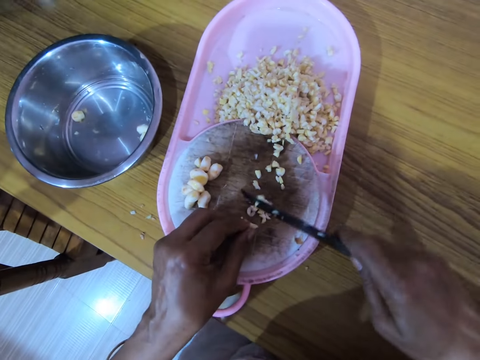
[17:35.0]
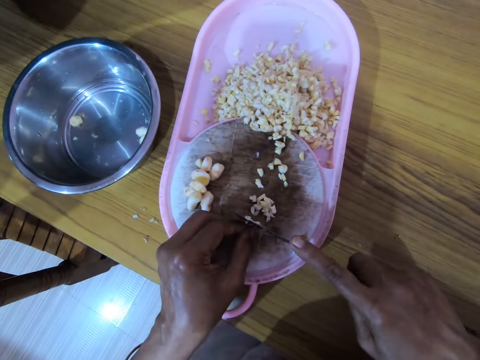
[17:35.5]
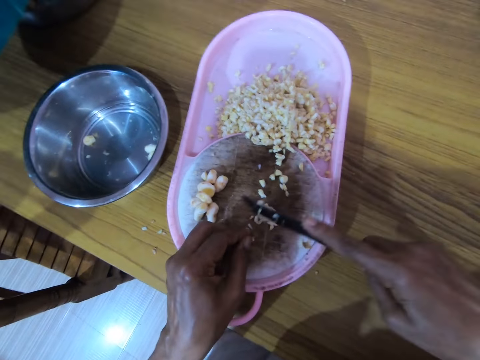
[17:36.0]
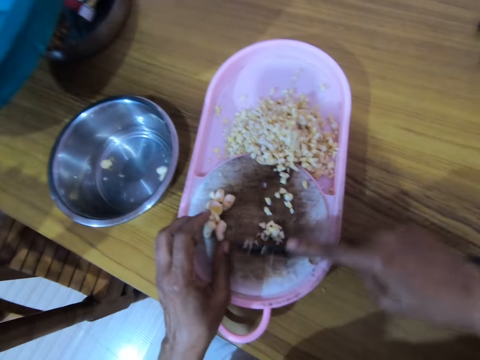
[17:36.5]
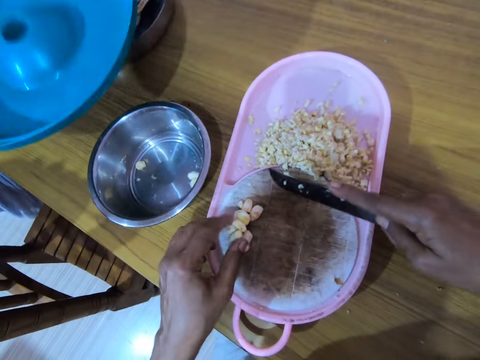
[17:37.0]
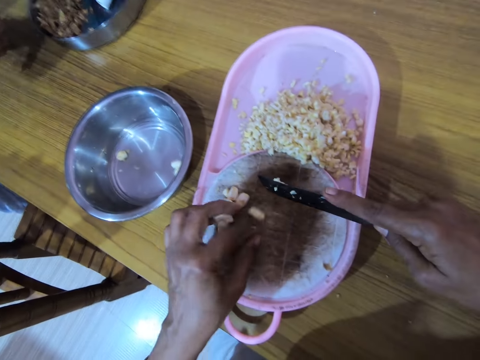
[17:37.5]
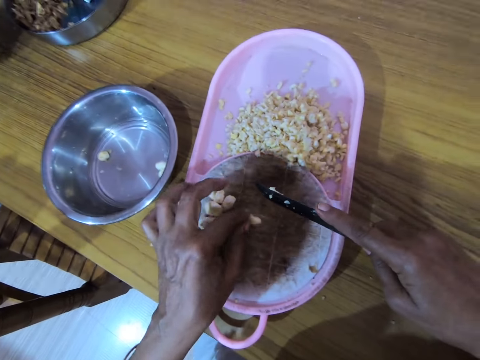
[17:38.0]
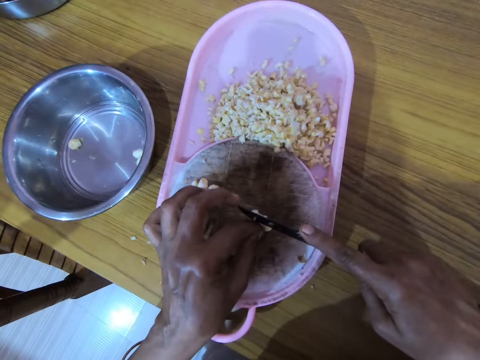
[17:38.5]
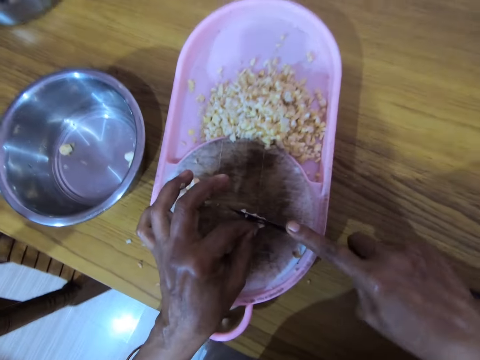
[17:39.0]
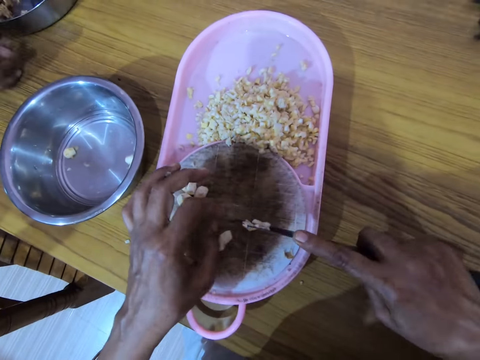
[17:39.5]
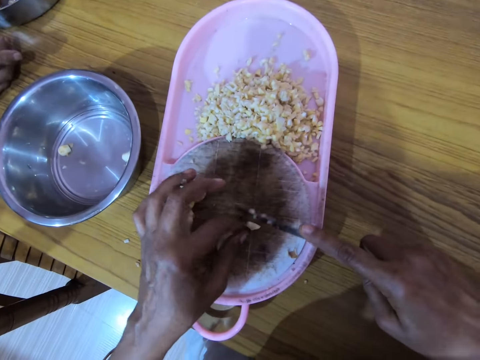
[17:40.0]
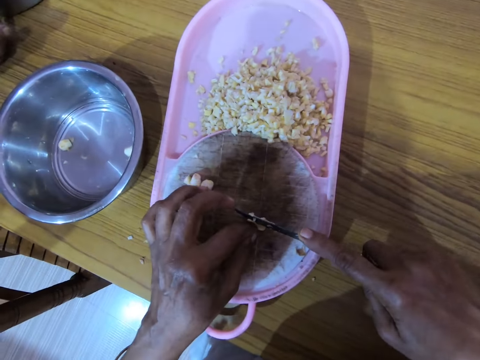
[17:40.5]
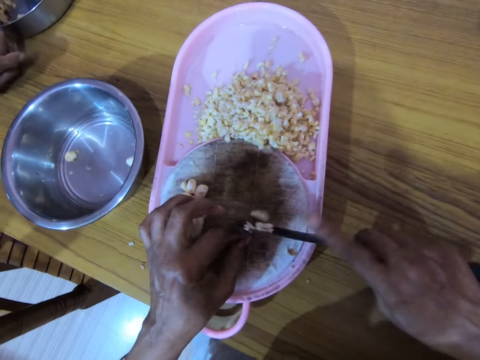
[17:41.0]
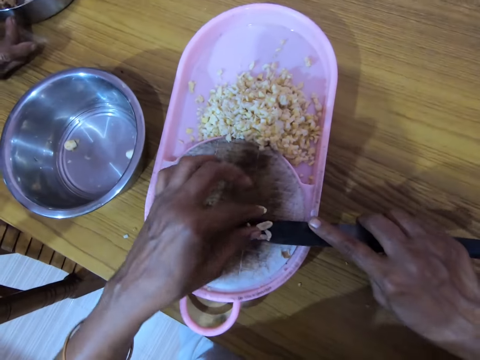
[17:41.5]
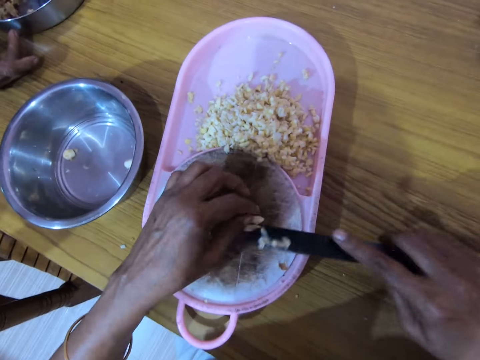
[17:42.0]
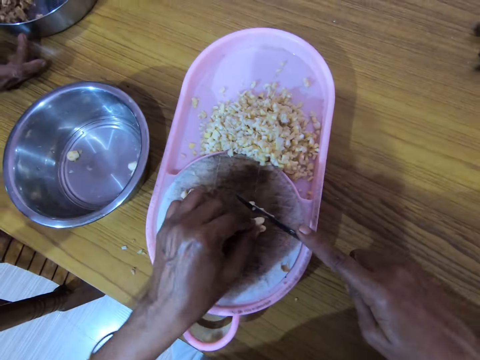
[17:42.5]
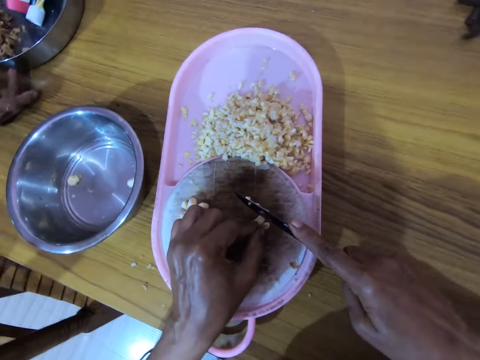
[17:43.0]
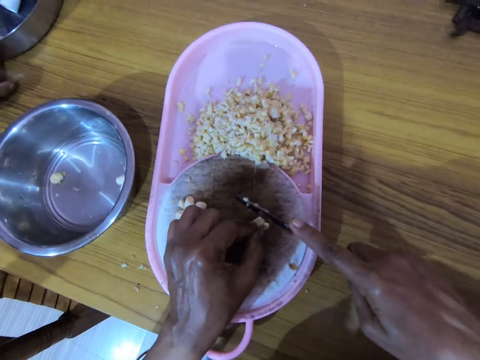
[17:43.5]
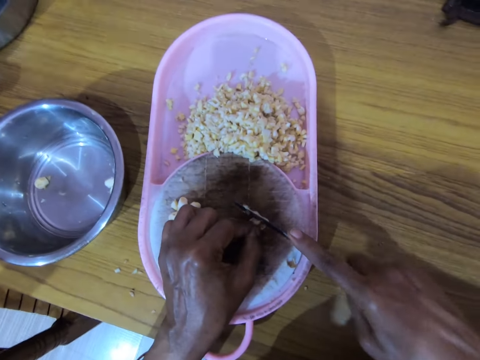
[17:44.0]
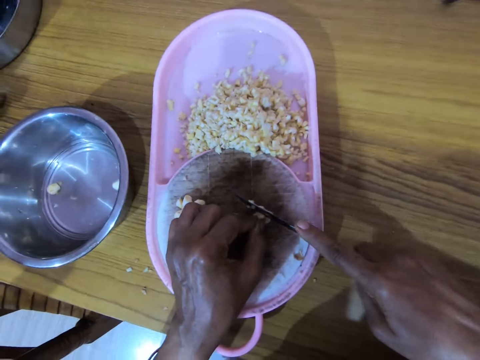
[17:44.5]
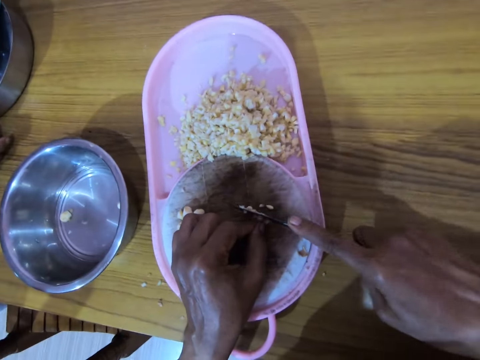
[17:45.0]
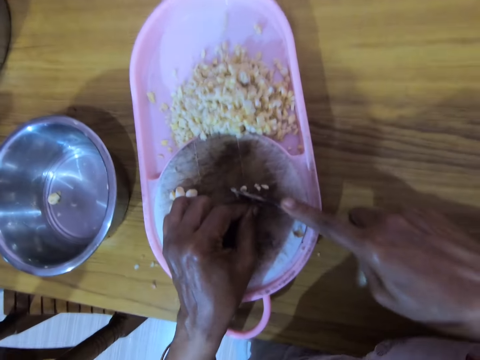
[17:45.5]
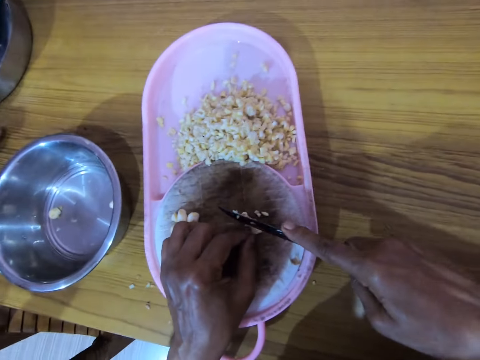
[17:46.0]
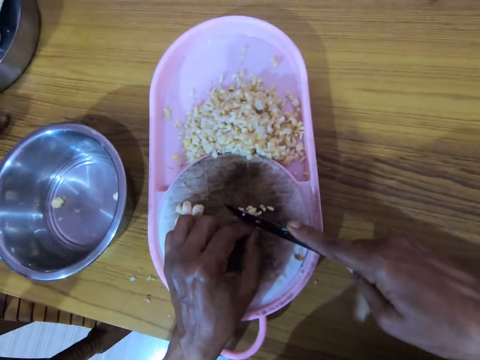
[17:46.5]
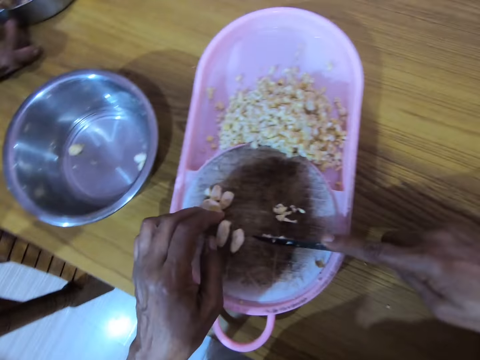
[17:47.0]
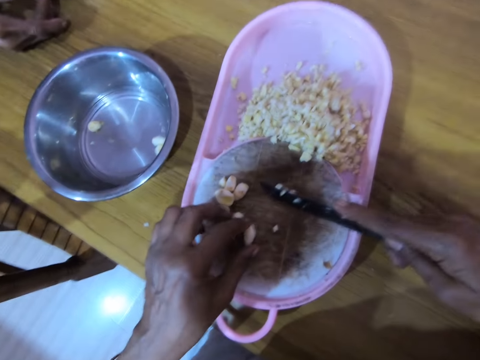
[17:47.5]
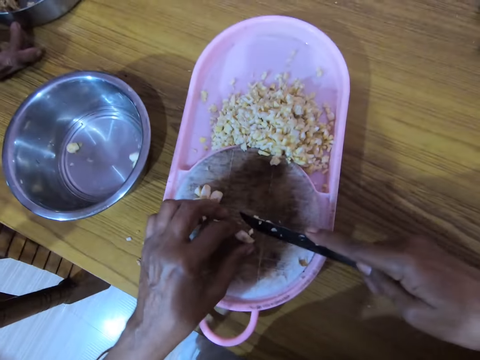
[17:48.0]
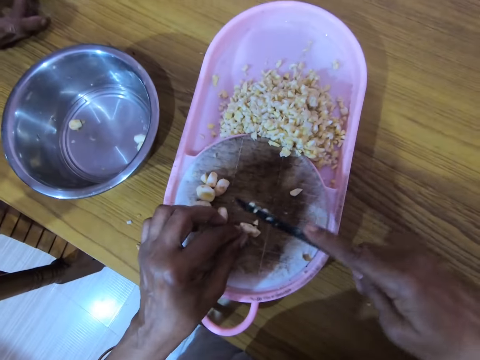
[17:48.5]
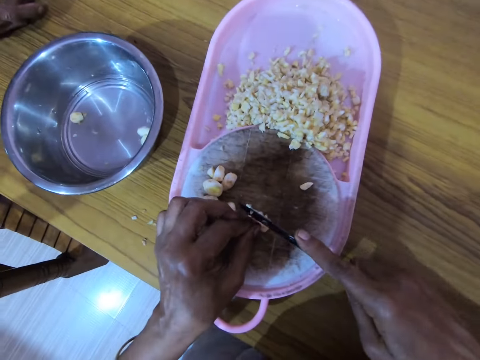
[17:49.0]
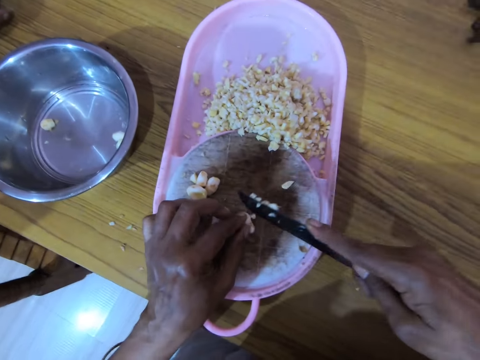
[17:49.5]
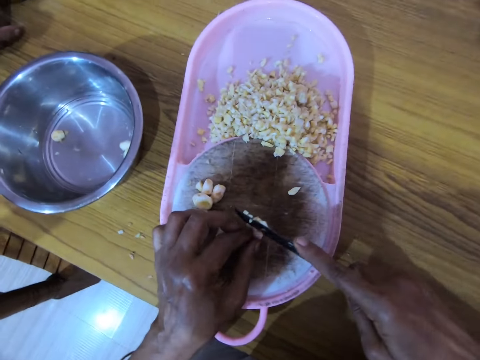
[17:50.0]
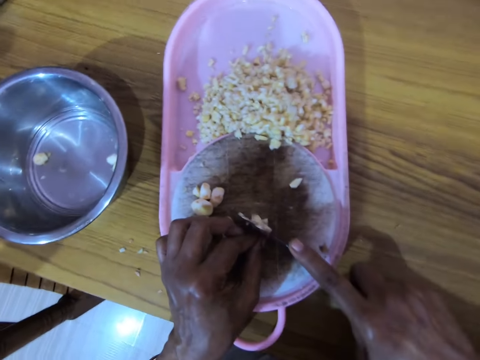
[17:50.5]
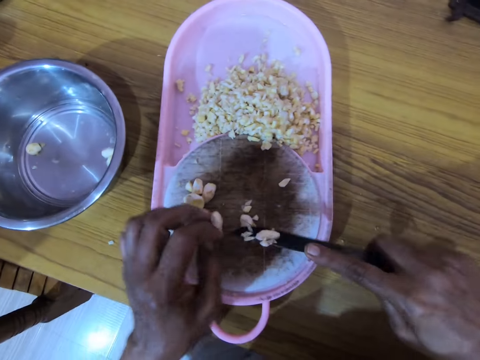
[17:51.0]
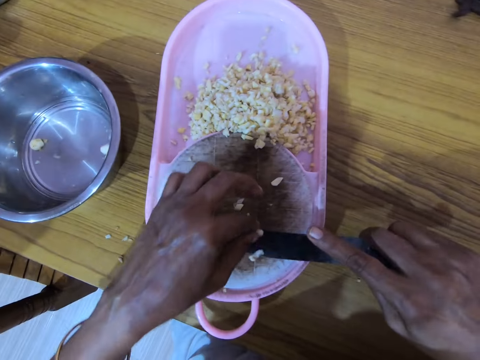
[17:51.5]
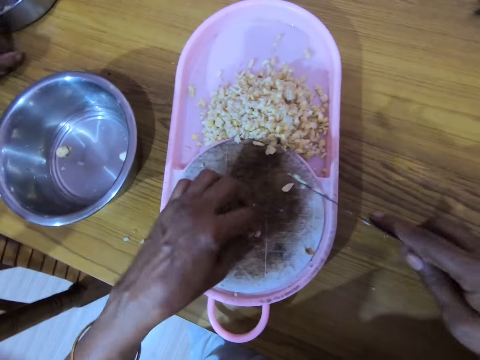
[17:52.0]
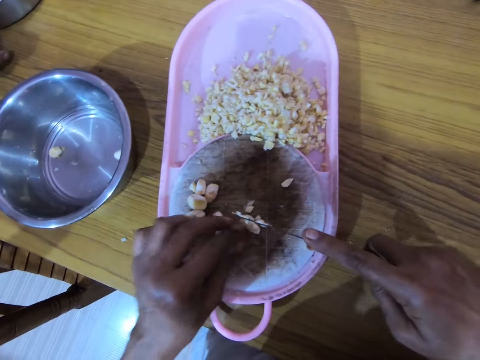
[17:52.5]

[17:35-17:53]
The camera wearer chops the cashew nut with a knife. They place the cashew nuts in the container. They push the ingredients to the bowl. They pick a cashew nut. They chop the cashew nuts with the knife. They interact with a lady. They cut the ingredients. They interact with the lady. They place the cashew nuts in the container. They pick a cashew nut. They chop the cashew nuts with the knife.

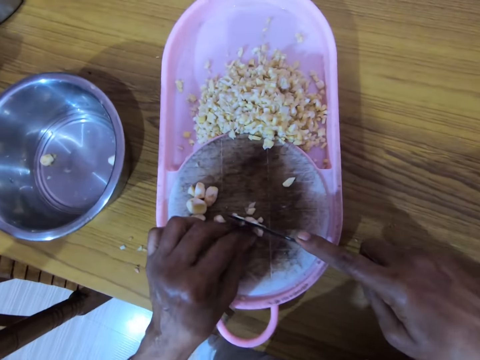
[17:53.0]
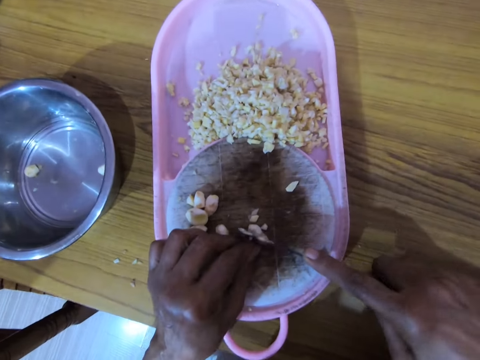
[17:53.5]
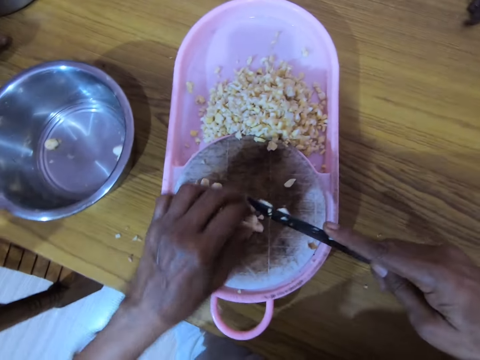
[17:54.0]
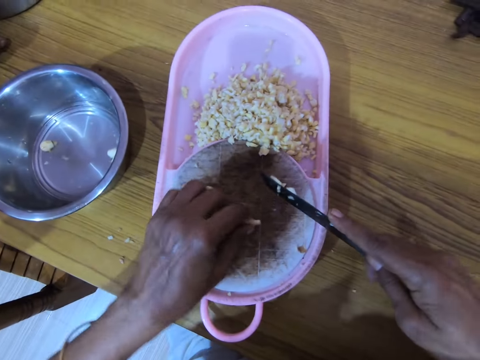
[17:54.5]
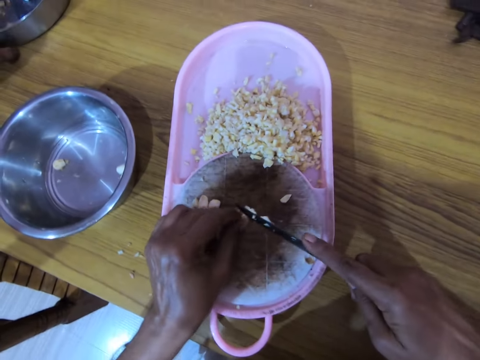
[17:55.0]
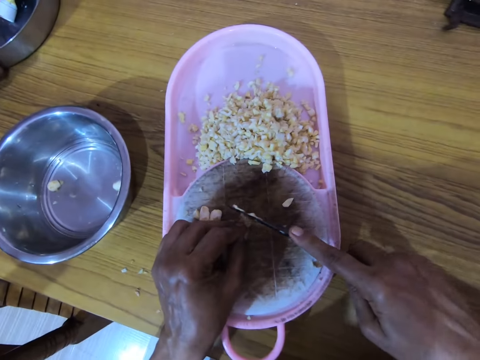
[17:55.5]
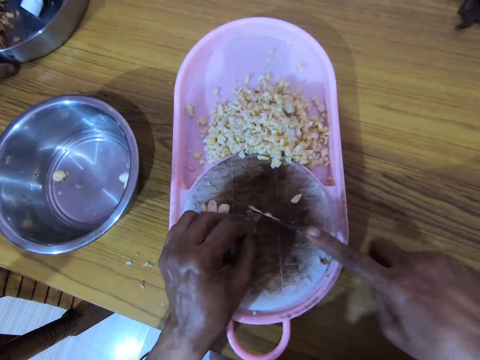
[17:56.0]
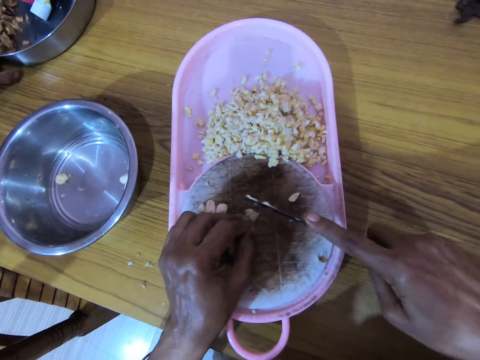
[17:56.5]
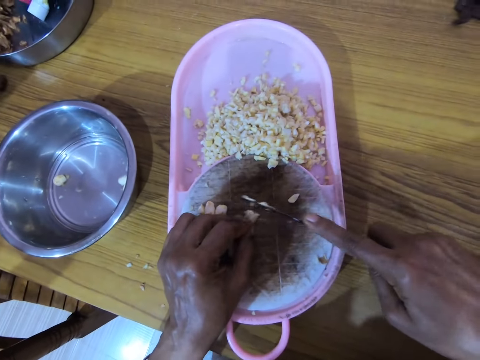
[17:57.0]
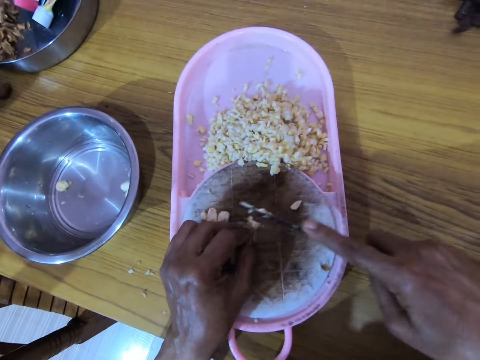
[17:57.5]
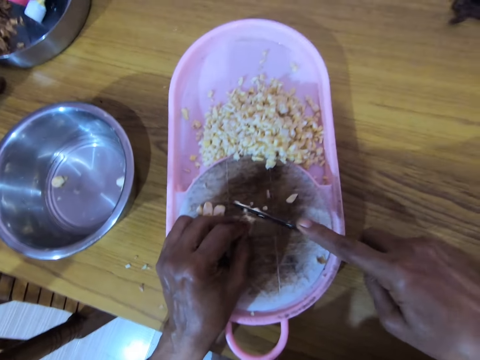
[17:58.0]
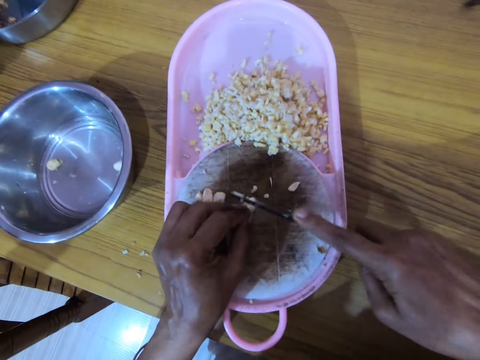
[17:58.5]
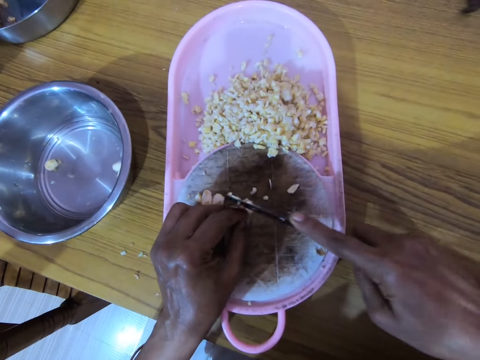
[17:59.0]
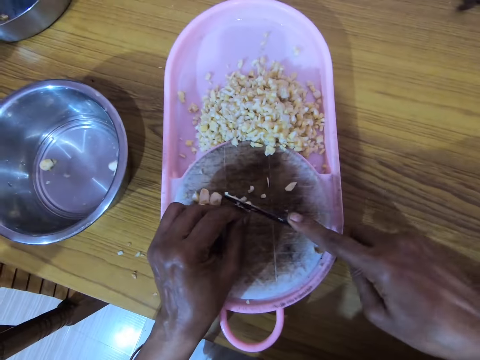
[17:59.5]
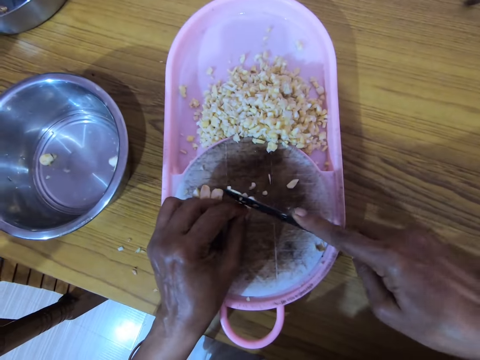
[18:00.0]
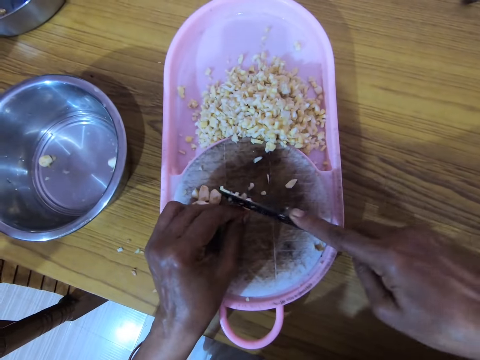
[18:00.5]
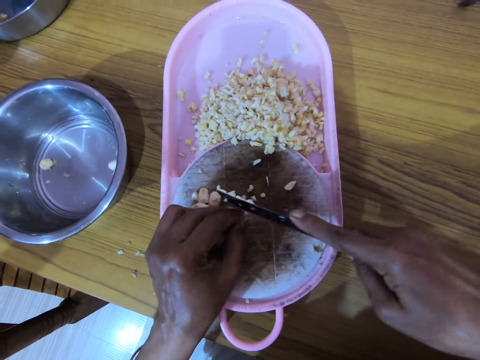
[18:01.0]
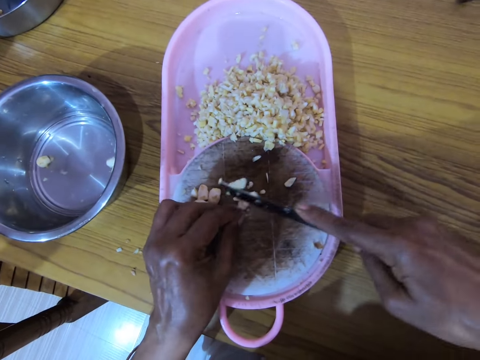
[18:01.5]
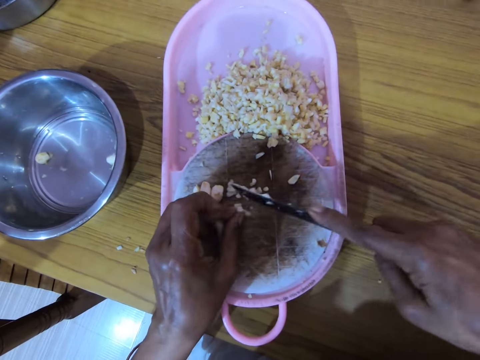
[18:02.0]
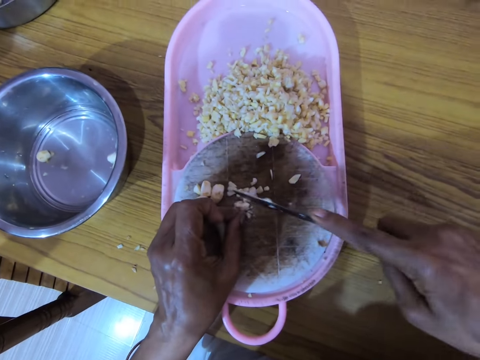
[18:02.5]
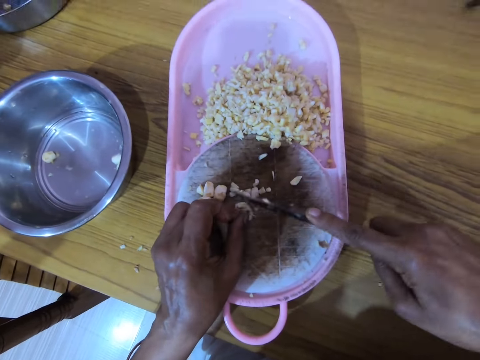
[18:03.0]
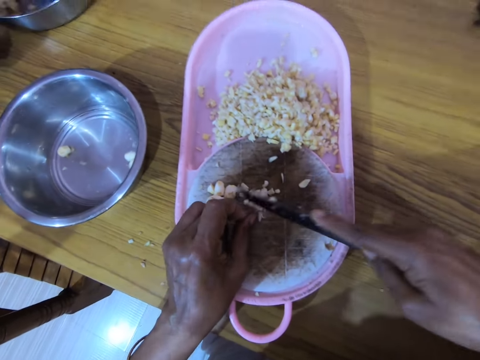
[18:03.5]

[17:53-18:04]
The camera wearer interacts with a lady. They cut the ingredients repeatedly.
